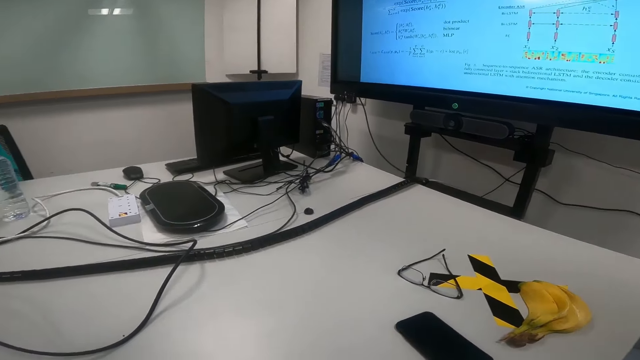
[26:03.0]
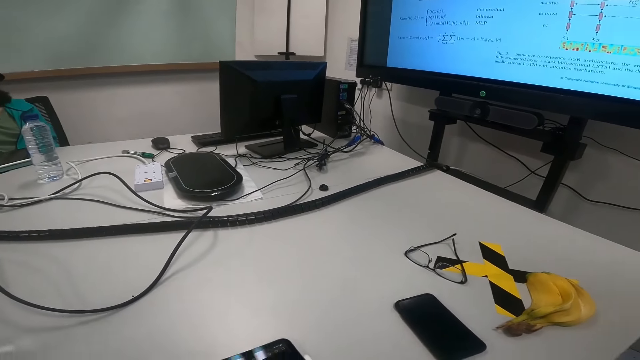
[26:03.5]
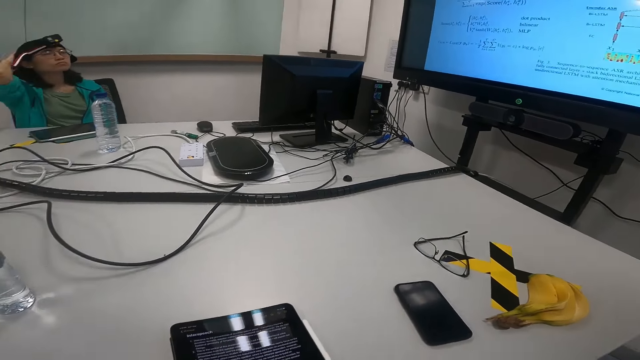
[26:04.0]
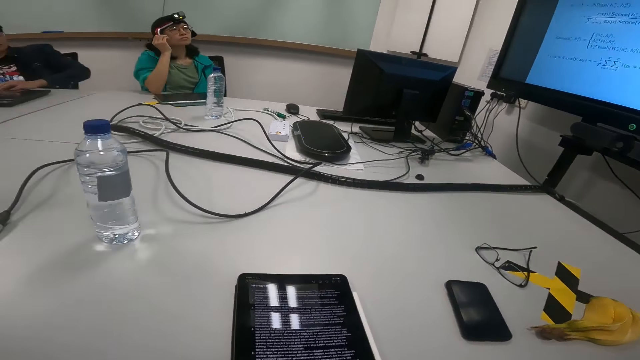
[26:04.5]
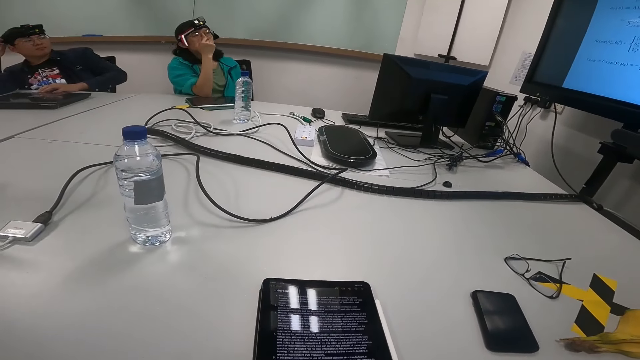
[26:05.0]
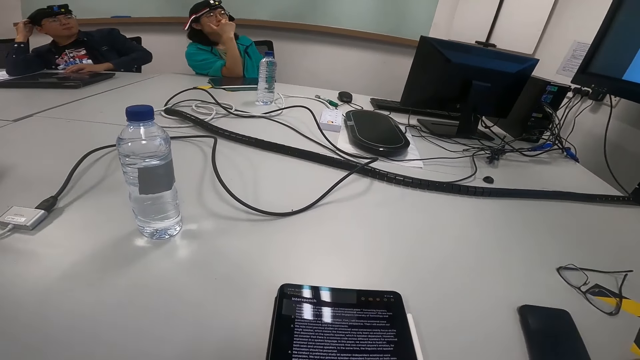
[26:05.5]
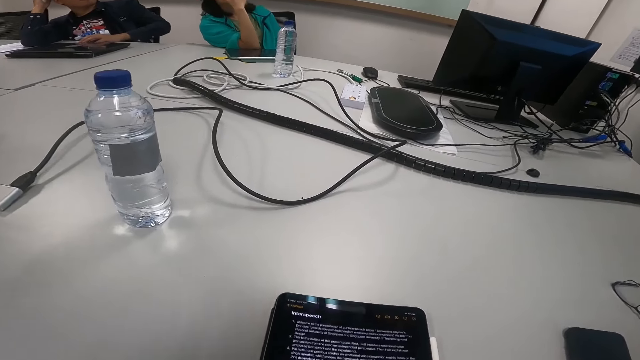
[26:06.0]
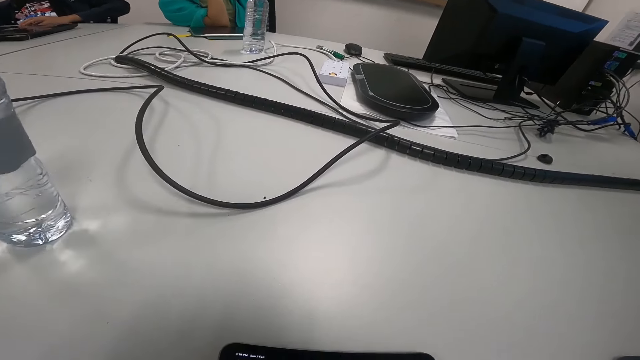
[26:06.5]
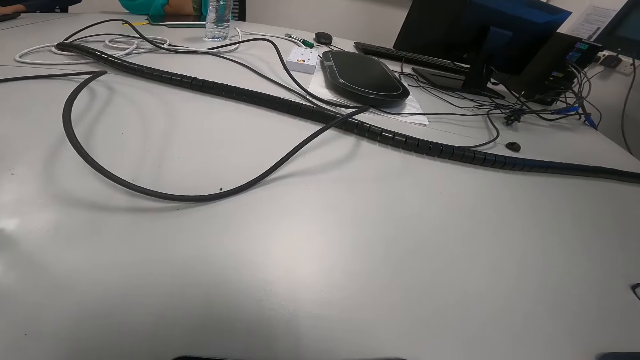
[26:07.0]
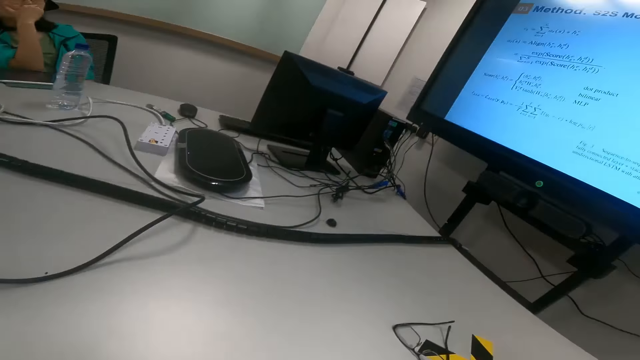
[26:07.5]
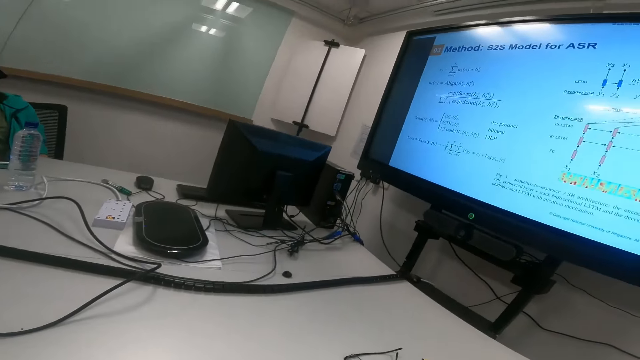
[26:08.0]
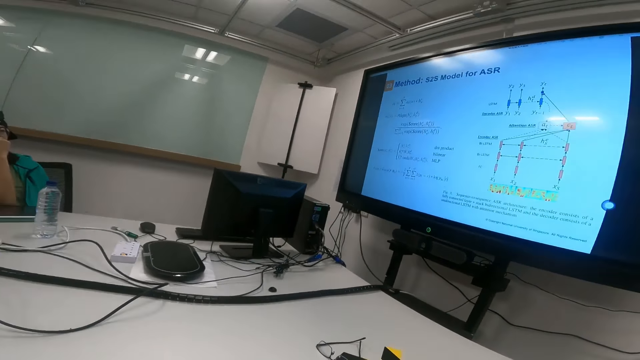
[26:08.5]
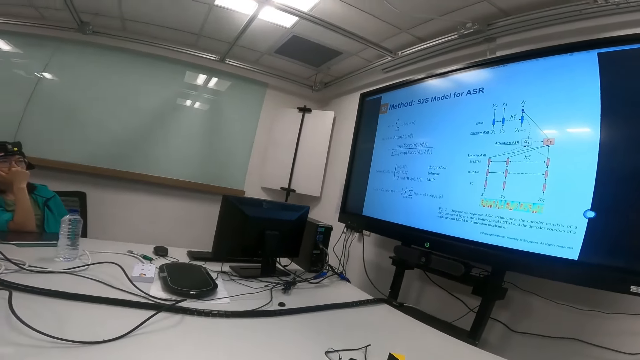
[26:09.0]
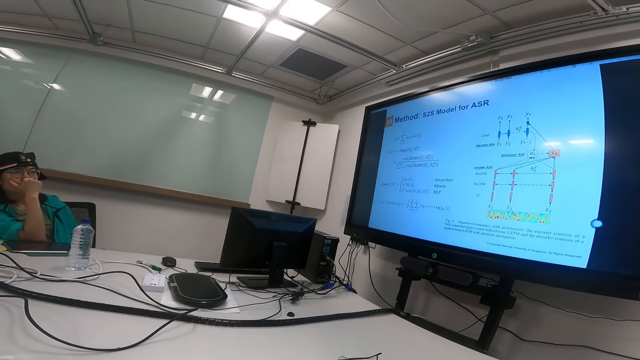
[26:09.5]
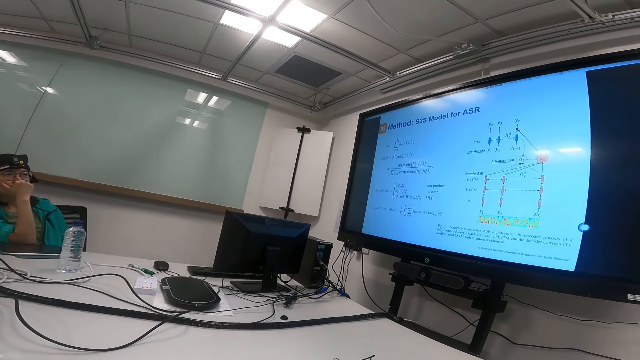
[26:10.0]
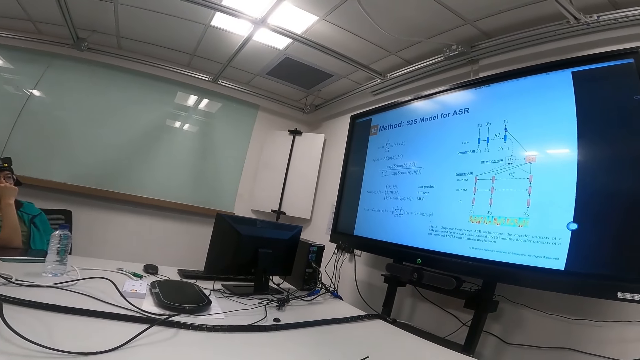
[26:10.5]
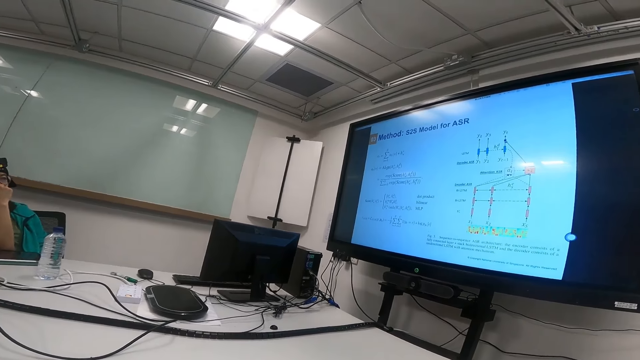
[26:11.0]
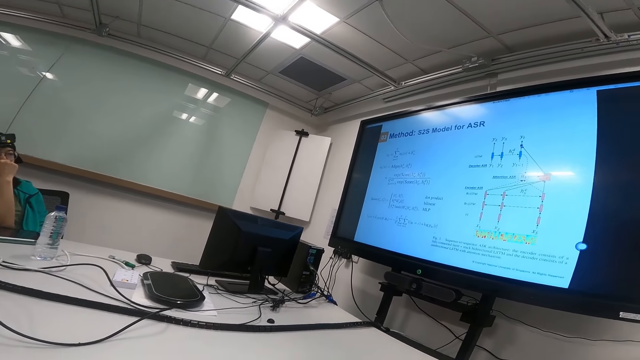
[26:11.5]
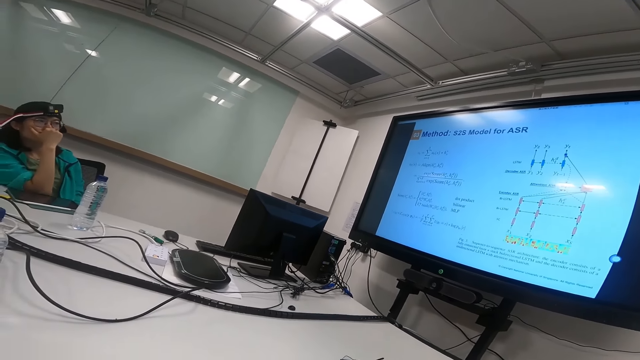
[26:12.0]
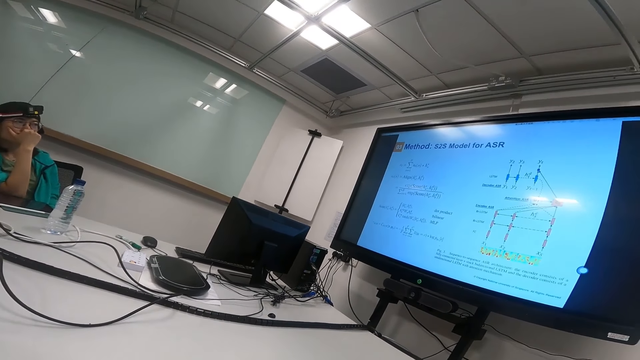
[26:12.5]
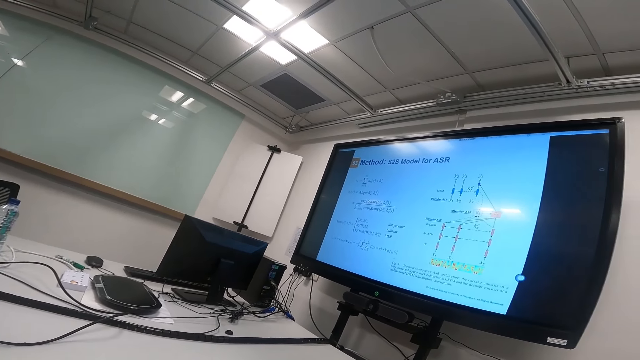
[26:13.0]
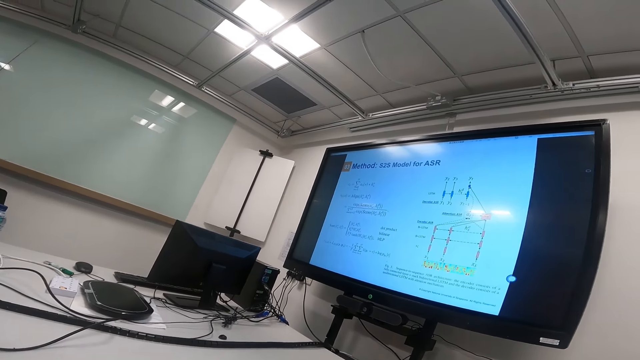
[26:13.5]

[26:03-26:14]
A lady touches her head and moves her hand. The camera wearer reads on the tablet. The lady touches her face. The camera wearer looks at the screen.

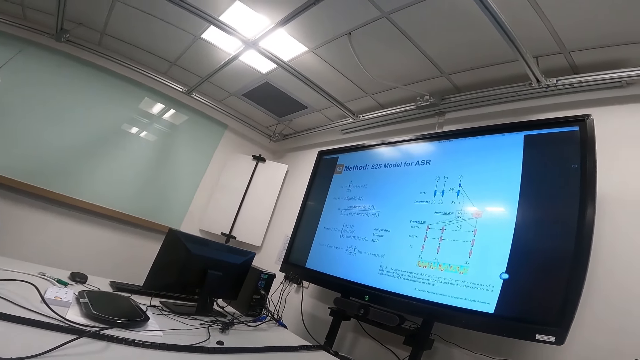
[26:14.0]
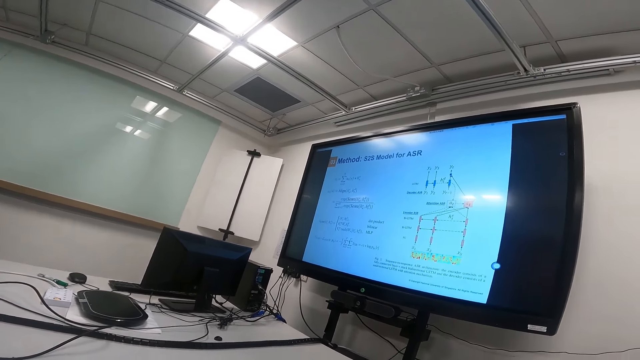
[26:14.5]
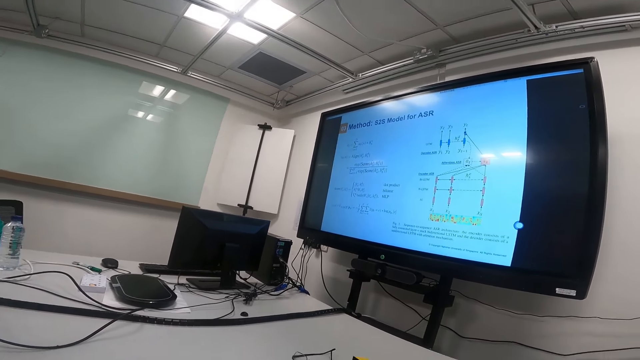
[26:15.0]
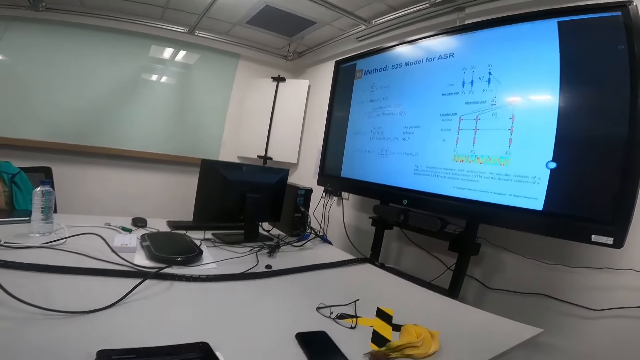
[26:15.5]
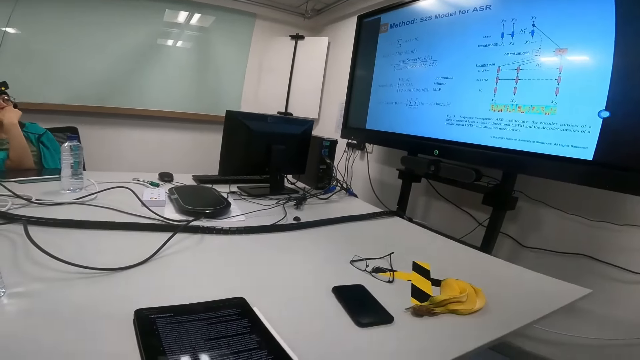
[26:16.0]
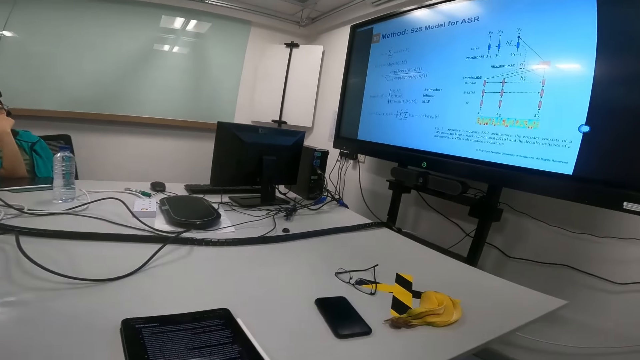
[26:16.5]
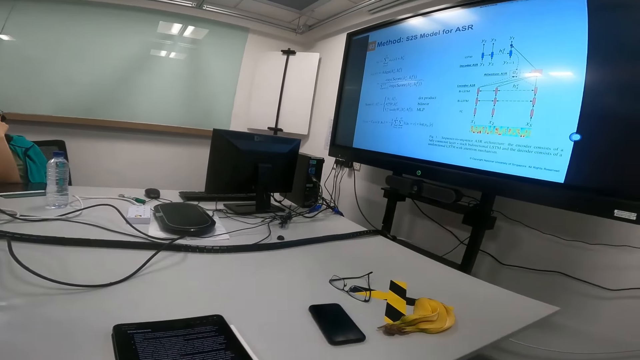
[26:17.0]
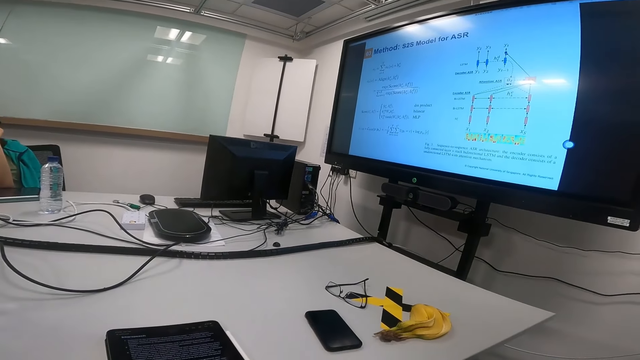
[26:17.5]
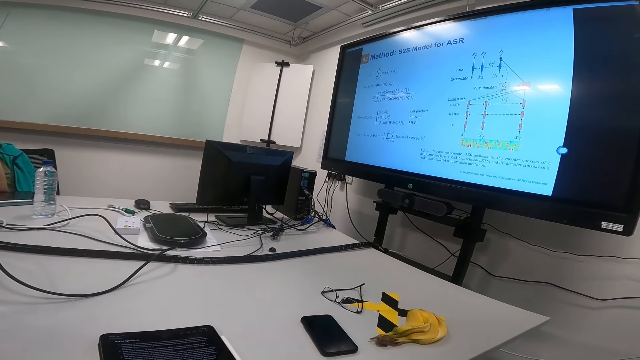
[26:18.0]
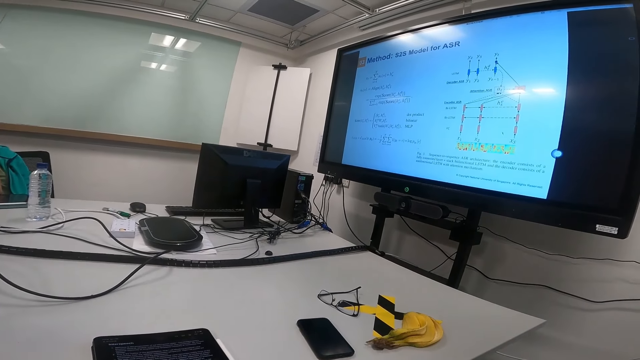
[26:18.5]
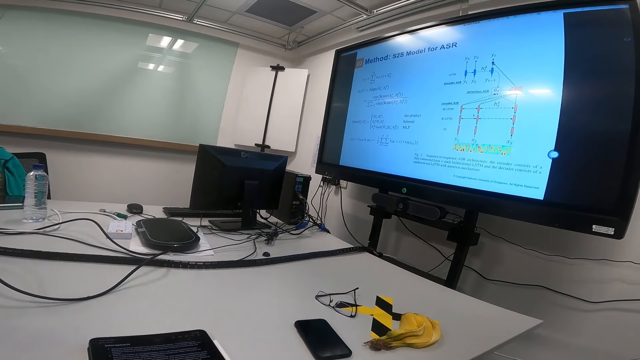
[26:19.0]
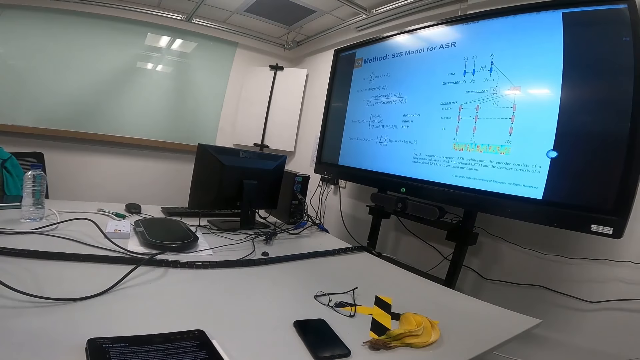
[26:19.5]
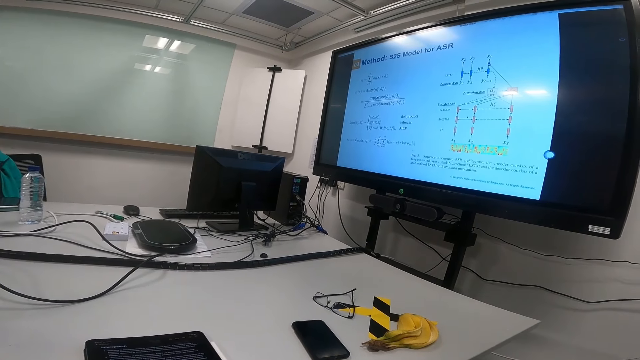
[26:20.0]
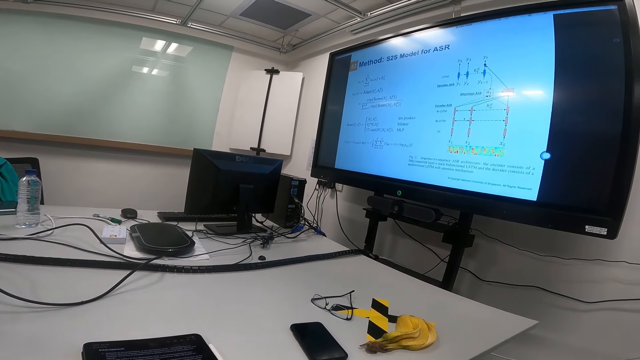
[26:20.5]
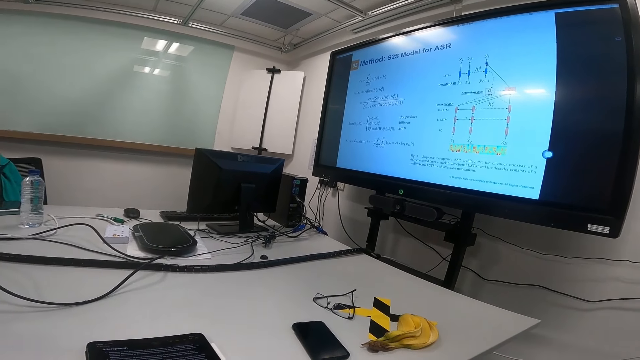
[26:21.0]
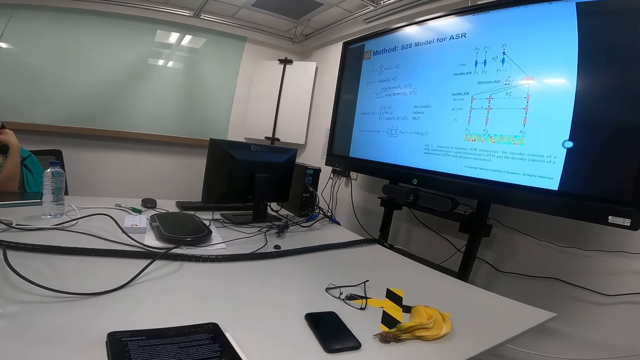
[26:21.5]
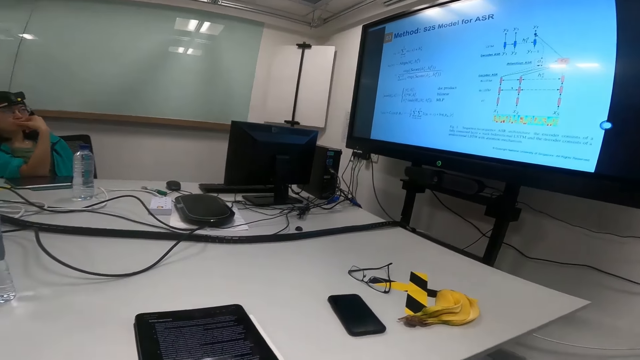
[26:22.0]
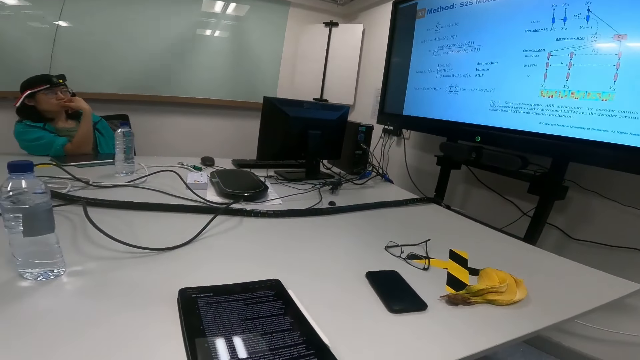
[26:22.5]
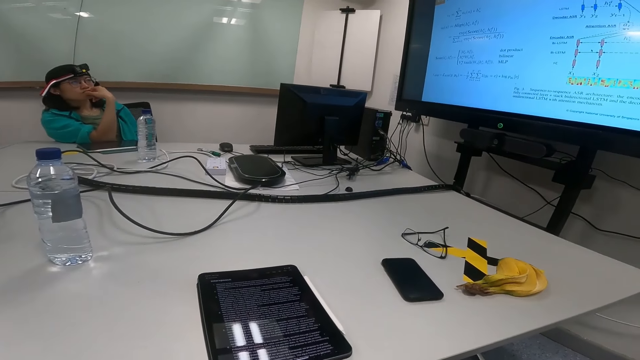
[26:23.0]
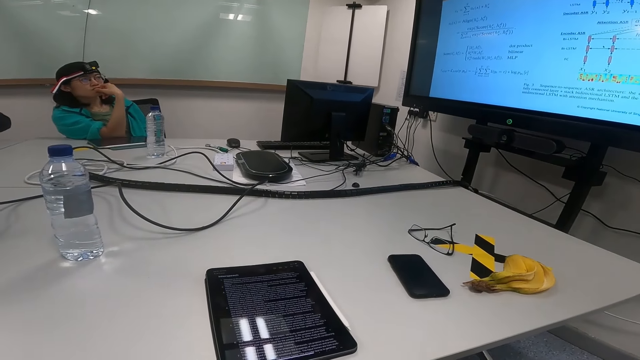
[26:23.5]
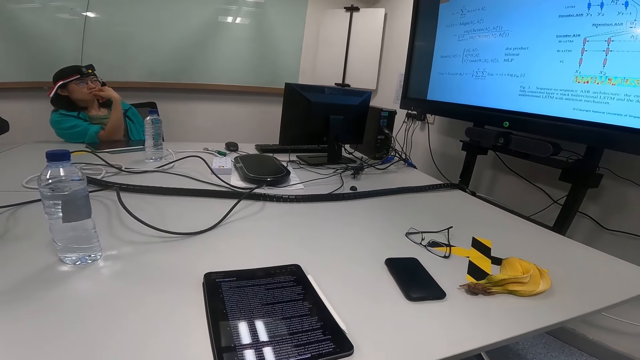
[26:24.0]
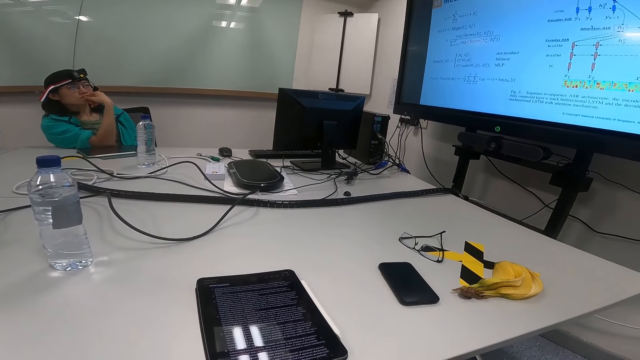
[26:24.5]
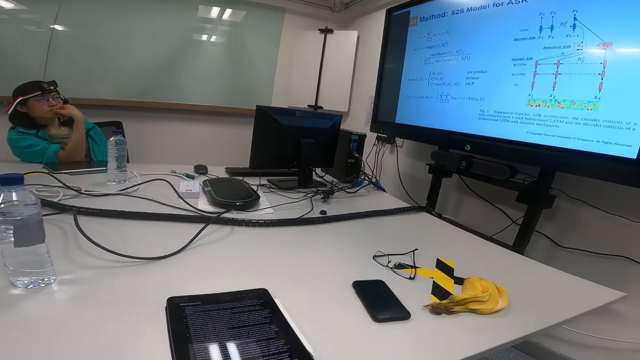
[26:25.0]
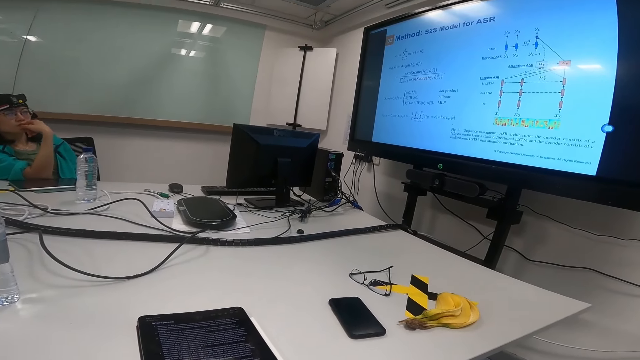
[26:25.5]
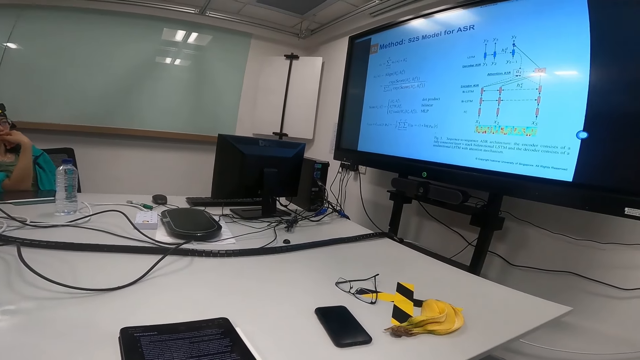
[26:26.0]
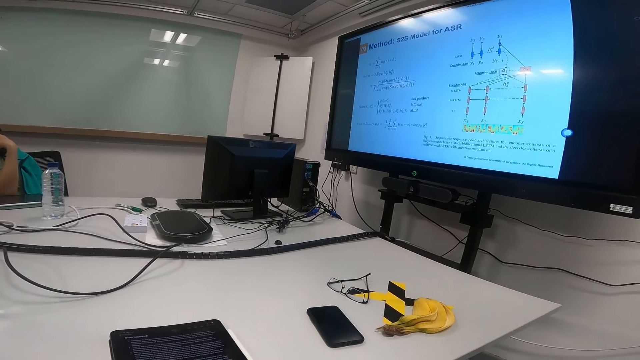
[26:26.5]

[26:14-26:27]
The camera wearer looks at the phone. They read on the tablet.
